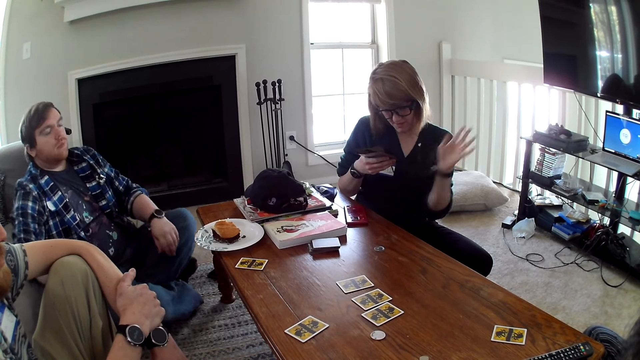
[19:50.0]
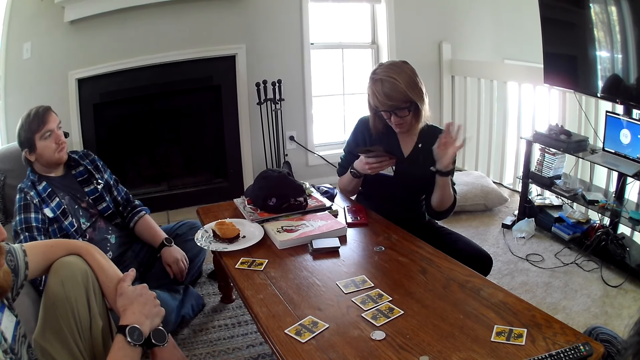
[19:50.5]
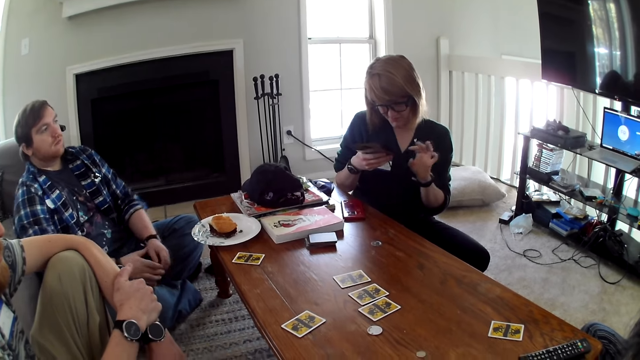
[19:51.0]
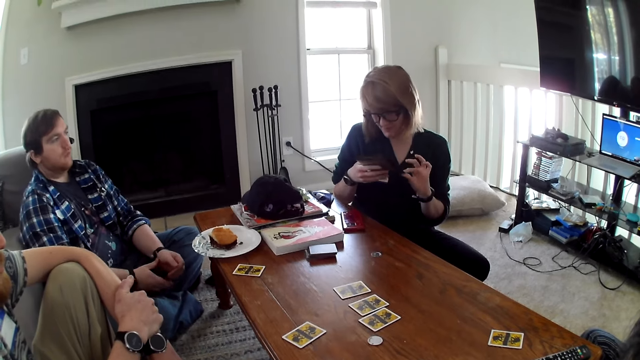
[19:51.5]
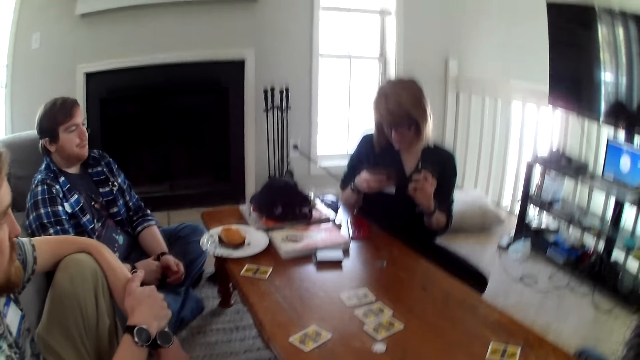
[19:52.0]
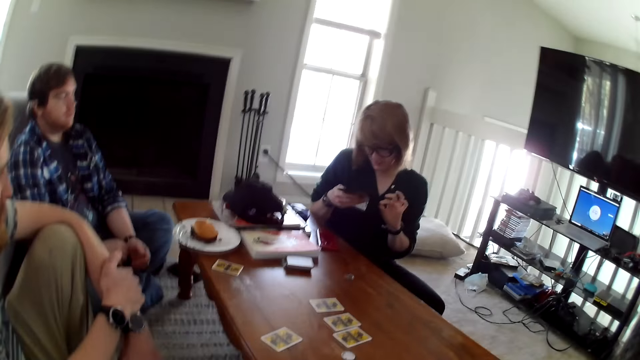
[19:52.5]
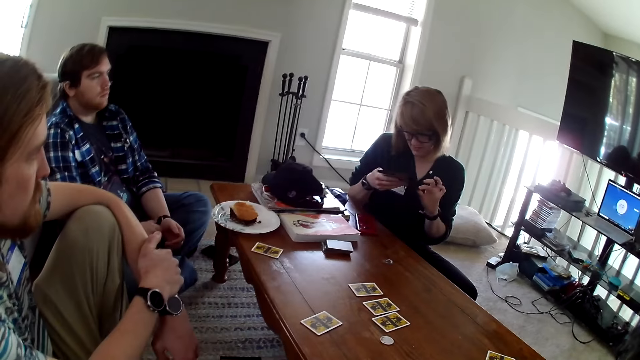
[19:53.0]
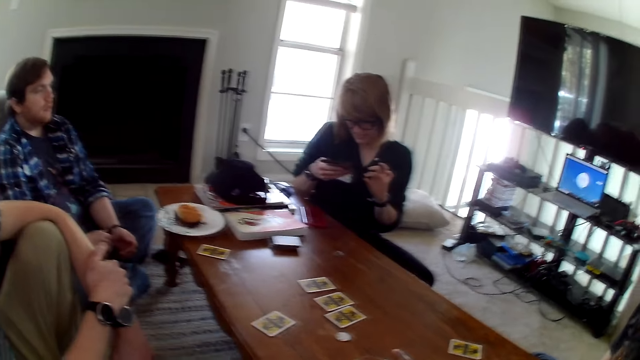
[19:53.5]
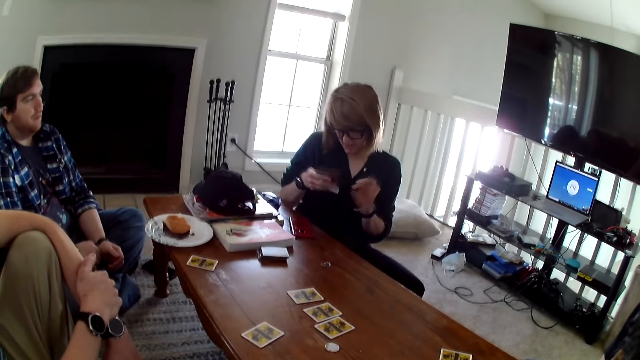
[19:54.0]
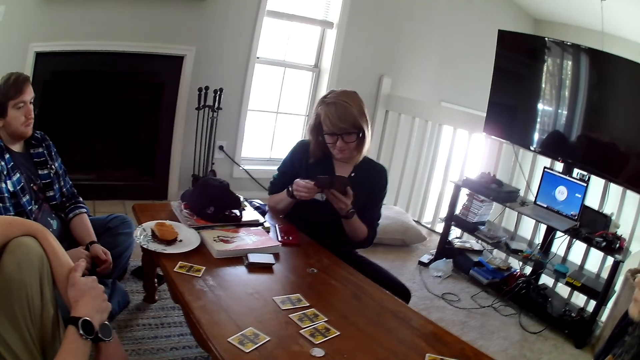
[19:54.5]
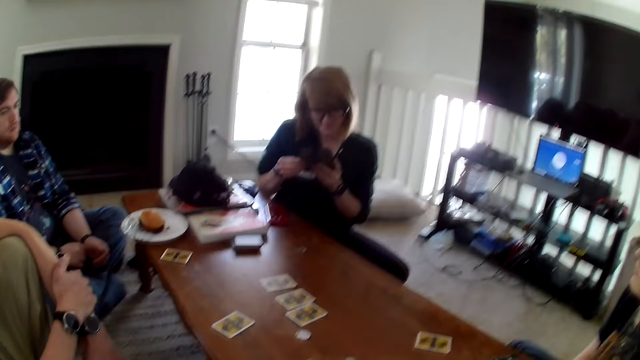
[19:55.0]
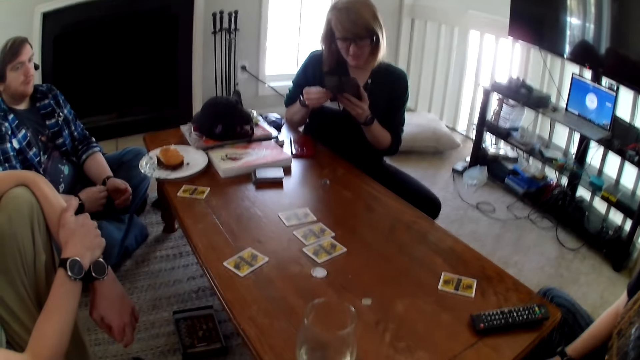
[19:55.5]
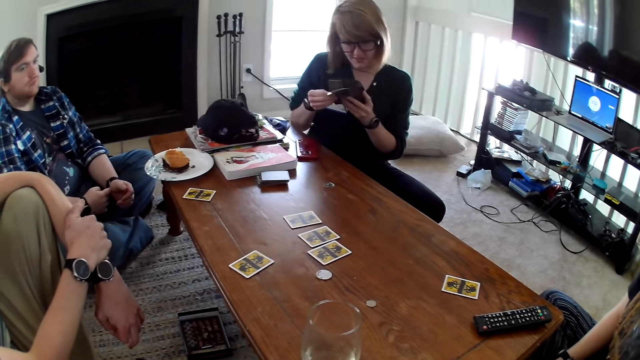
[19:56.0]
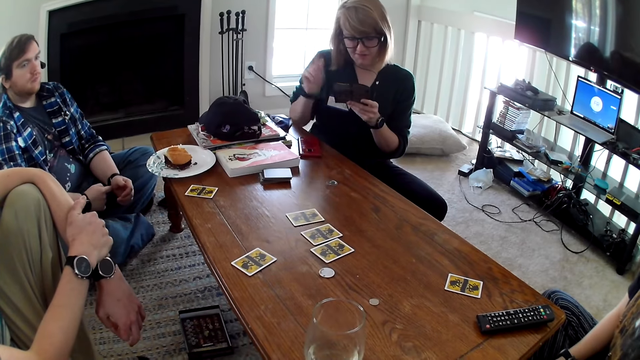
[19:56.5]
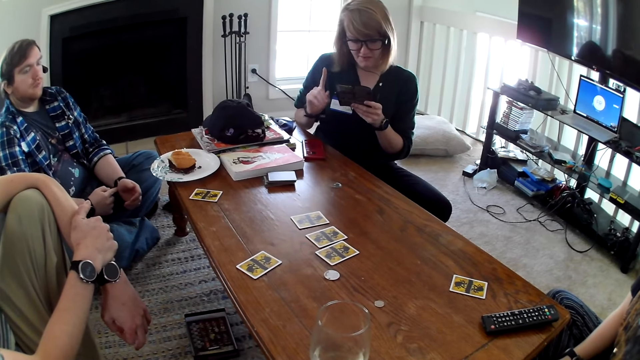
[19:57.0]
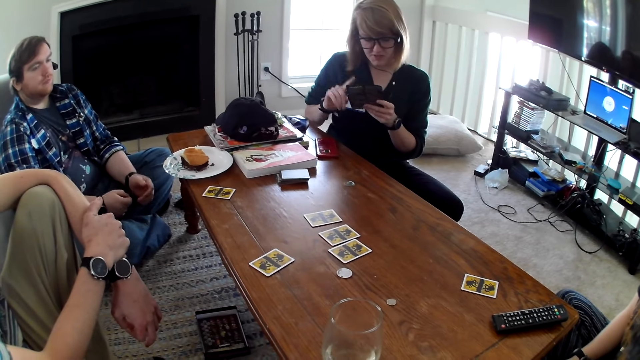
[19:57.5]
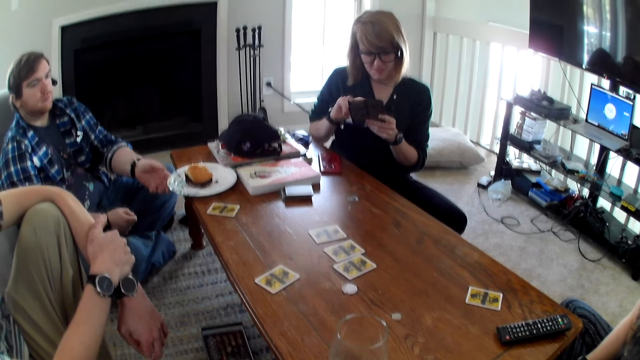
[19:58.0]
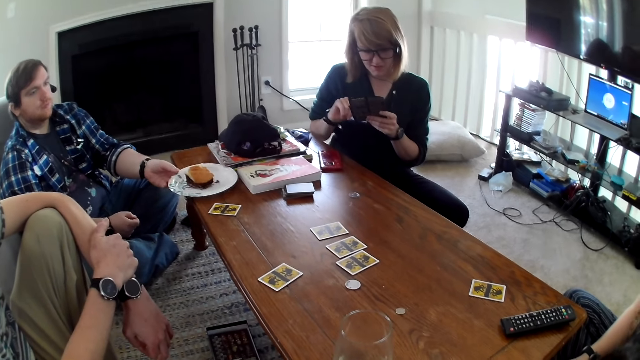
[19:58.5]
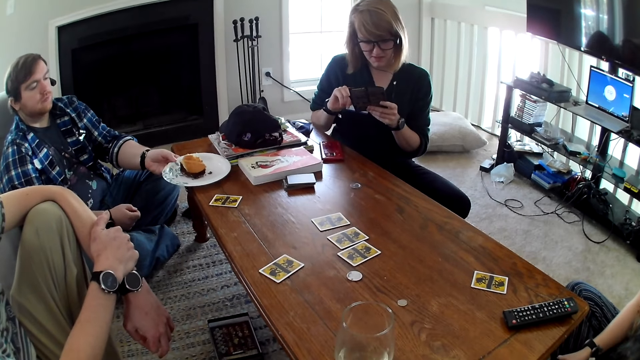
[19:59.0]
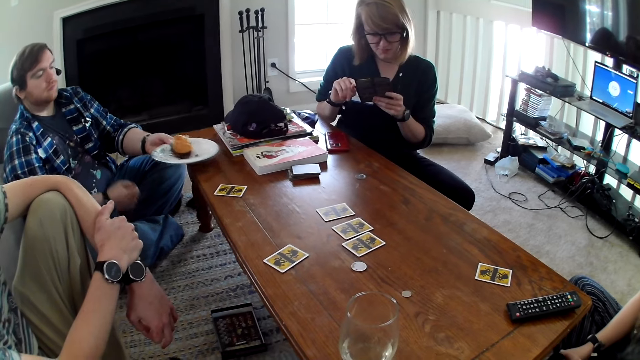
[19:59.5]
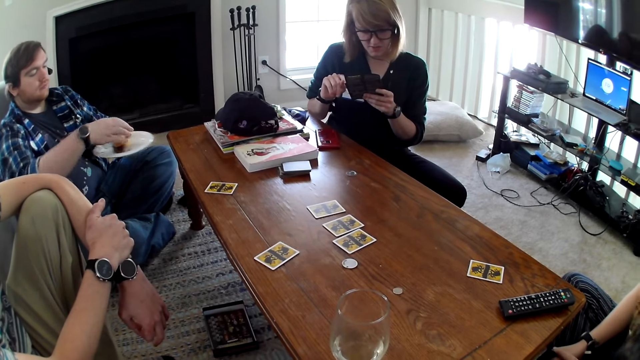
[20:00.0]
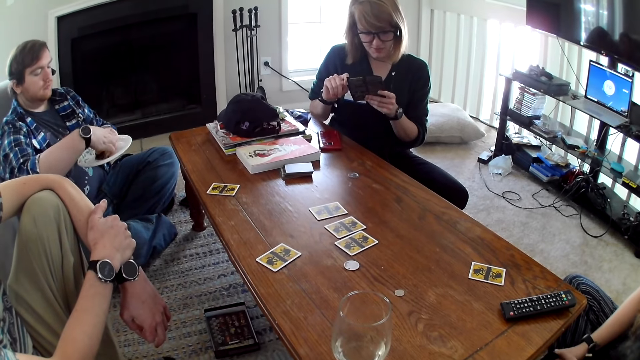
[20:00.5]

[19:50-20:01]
A woman turns the cards. A man picks up a plate of burger. The man moves the plate.

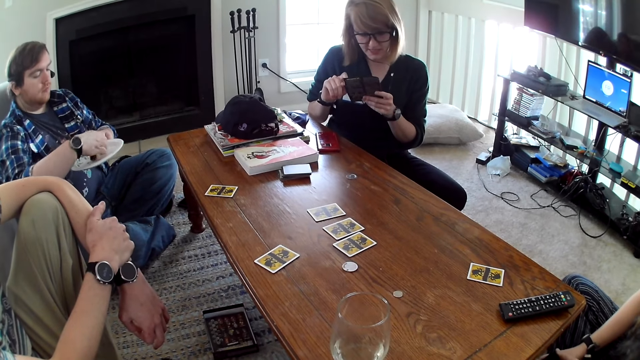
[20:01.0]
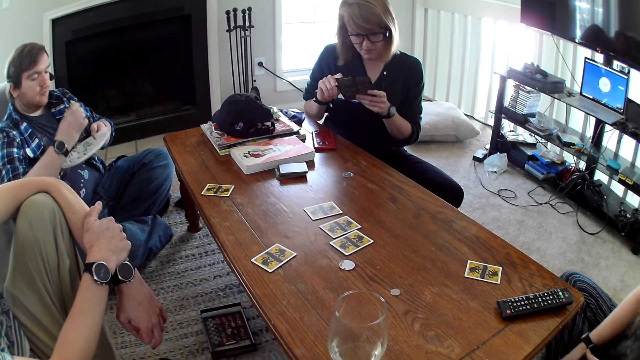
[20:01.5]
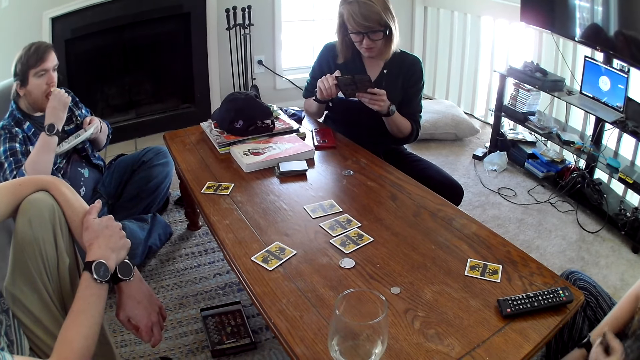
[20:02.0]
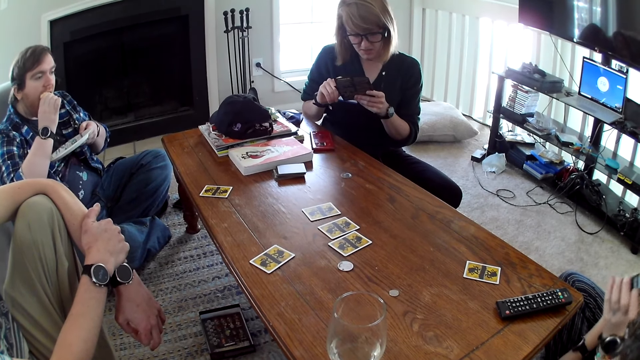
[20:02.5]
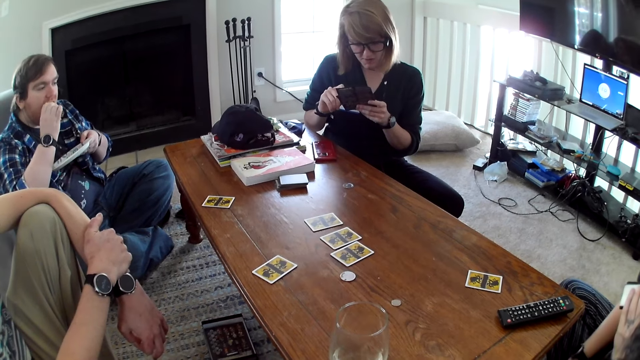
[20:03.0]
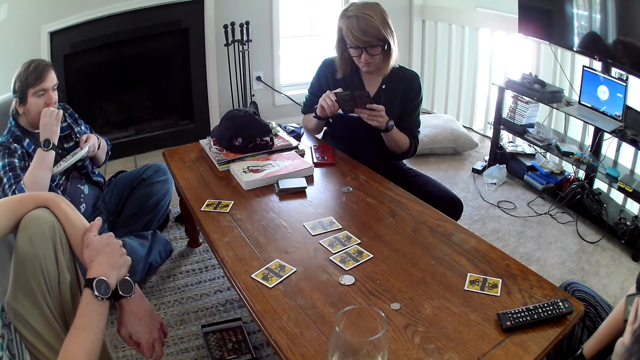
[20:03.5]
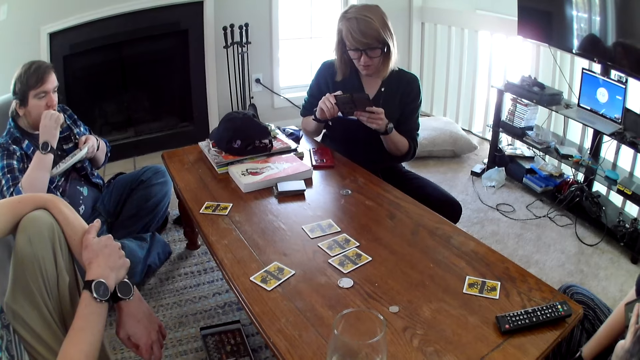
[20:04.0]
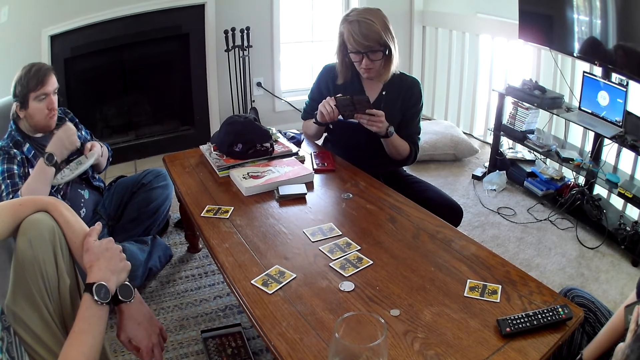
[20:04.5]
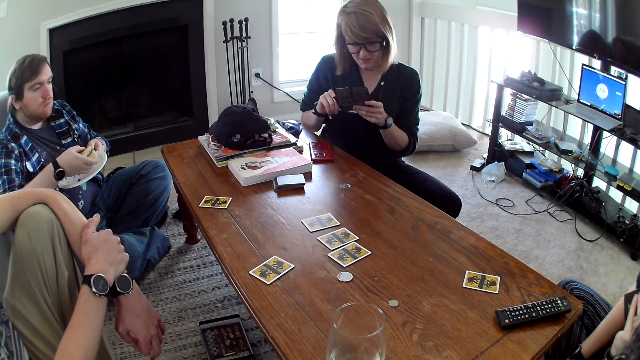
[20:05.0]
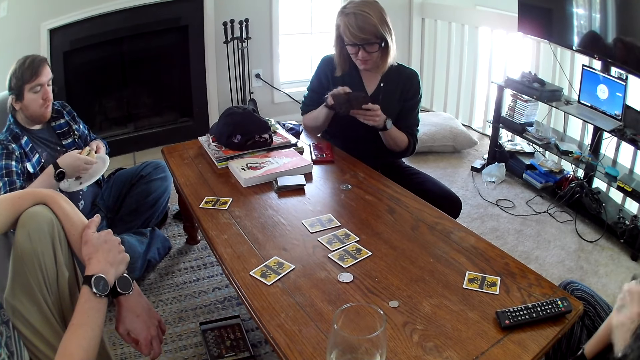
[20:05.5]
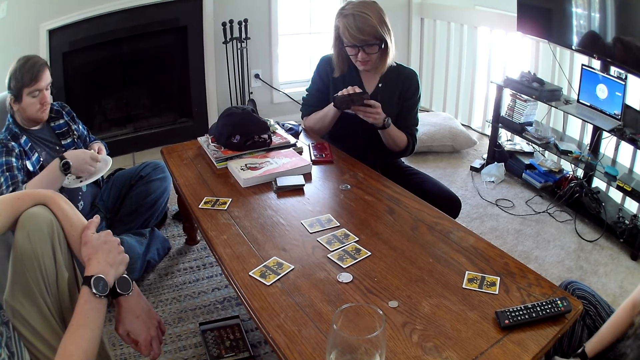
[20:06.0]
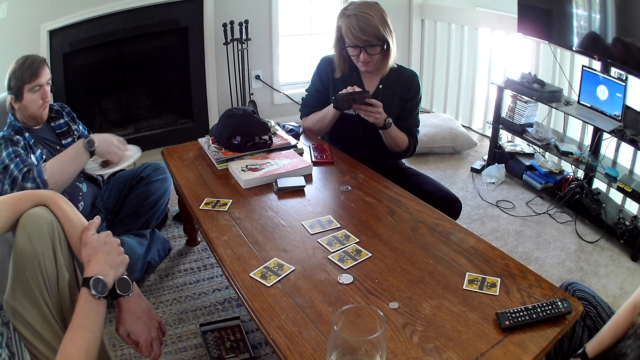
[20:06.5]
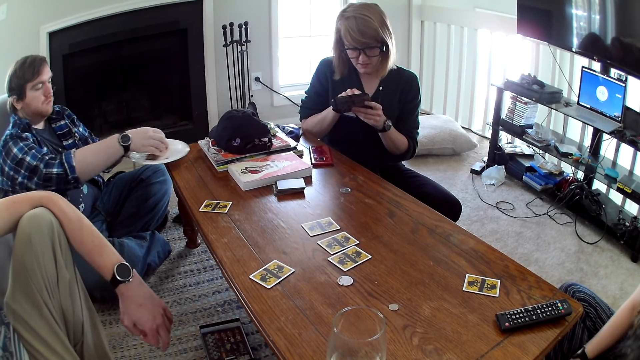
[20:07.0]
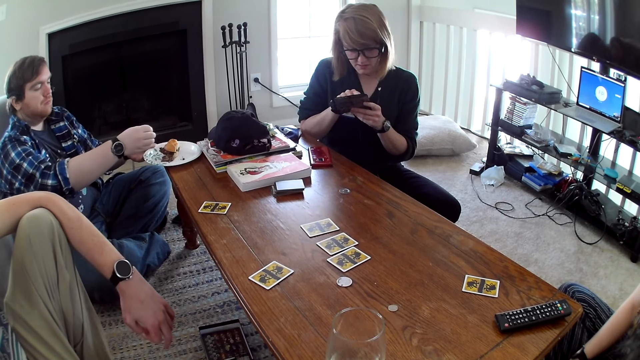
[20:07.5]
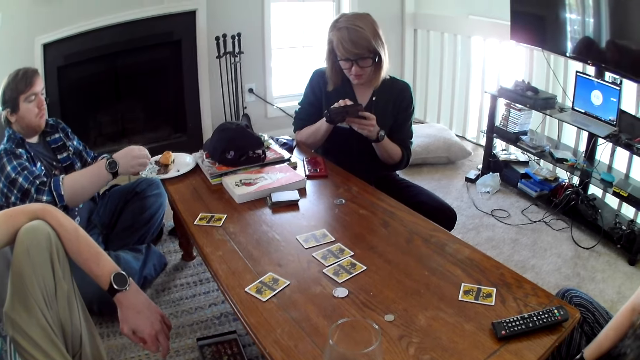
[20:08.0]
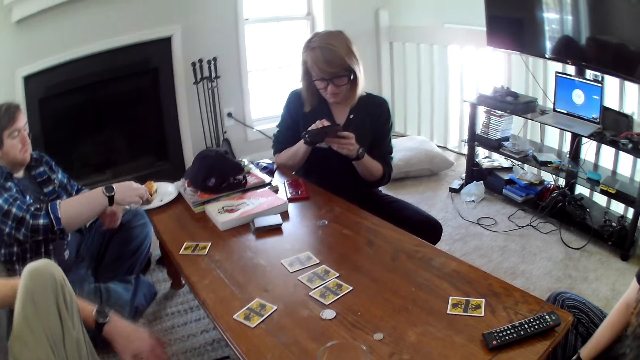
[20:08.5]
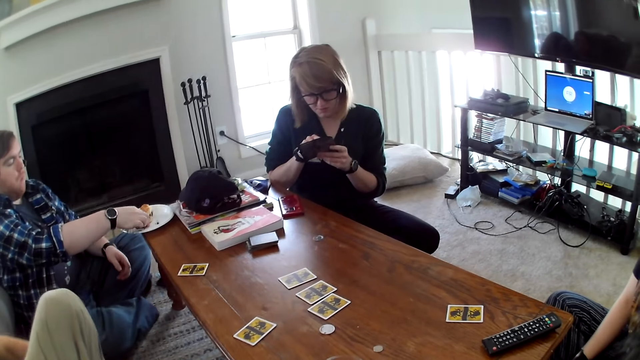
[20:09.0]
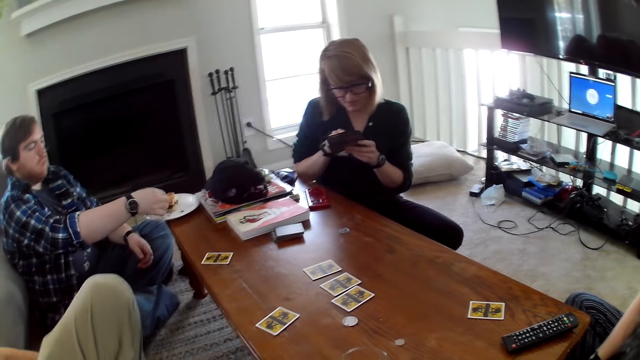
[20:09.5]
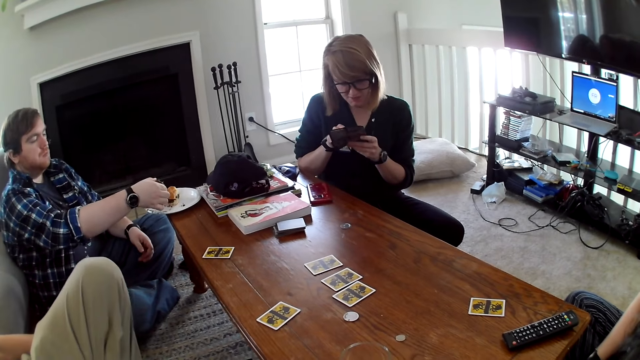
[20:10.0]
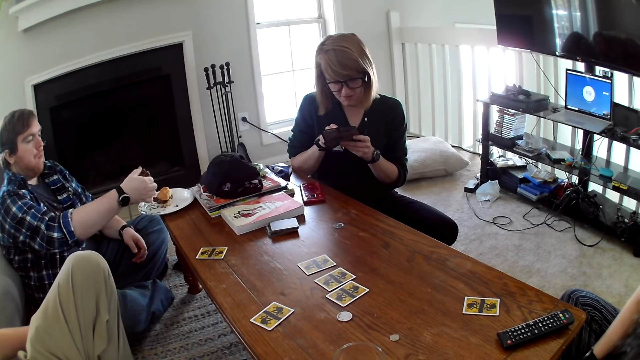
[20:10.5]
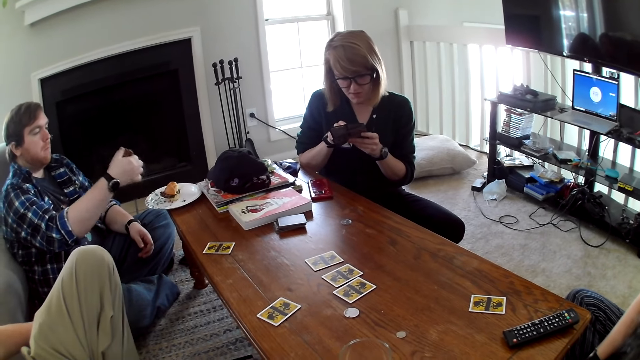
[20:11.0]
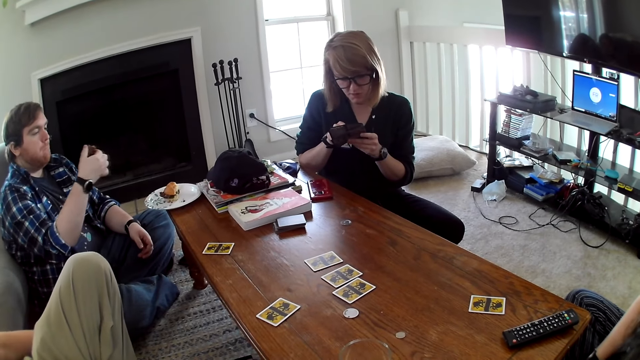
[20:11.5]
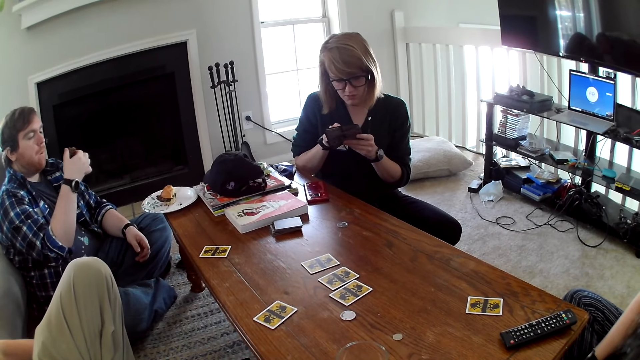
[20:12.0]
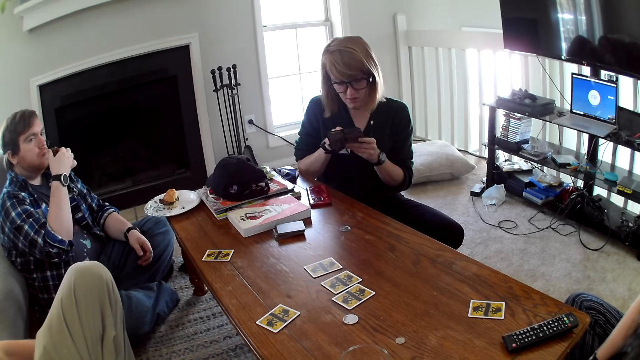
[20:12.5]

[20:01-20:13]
A man picks up a burger. The man eats the burger. A woman reads the brochure. The man places the plate of burger on the table.
